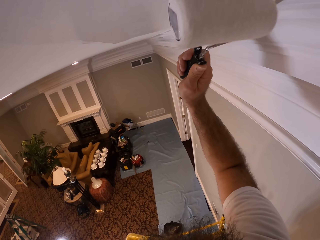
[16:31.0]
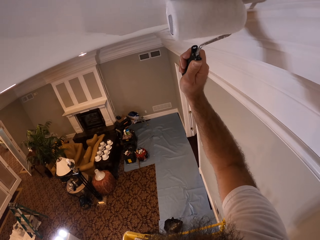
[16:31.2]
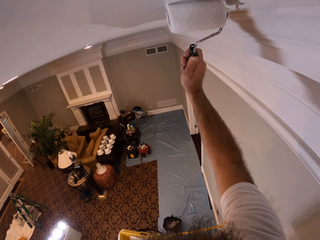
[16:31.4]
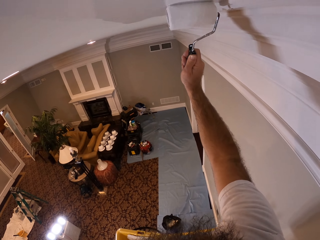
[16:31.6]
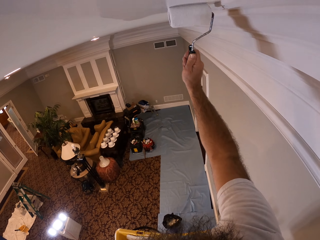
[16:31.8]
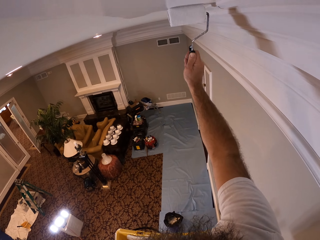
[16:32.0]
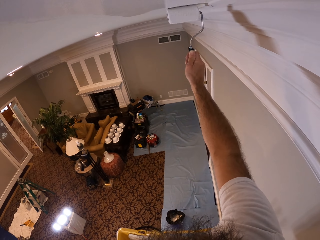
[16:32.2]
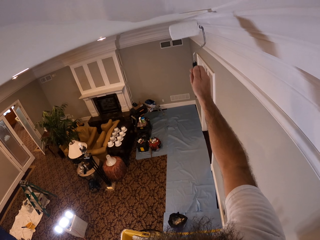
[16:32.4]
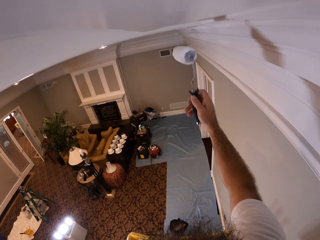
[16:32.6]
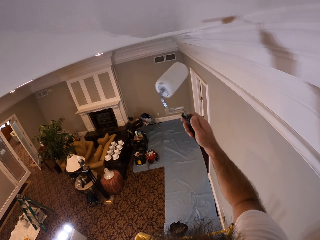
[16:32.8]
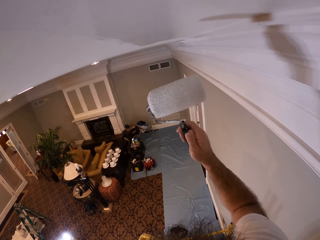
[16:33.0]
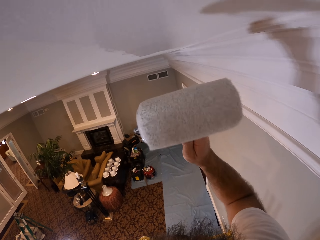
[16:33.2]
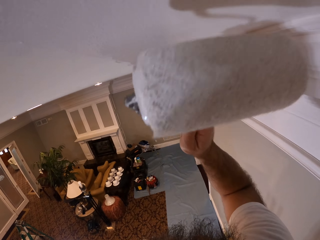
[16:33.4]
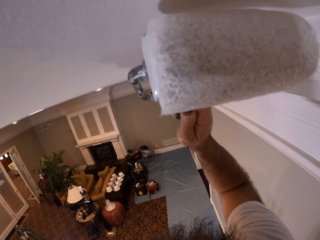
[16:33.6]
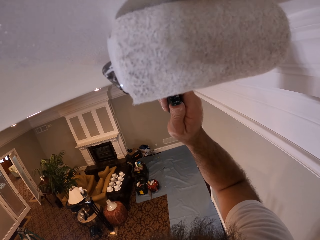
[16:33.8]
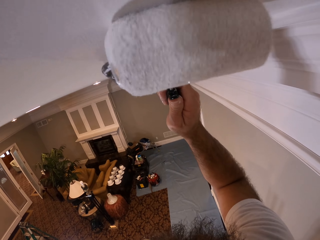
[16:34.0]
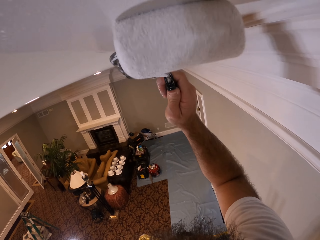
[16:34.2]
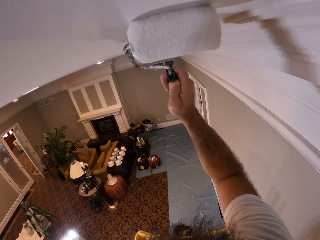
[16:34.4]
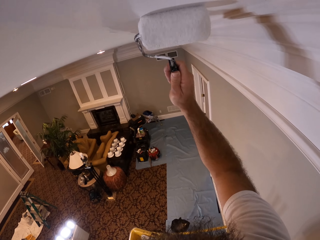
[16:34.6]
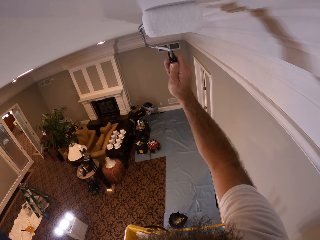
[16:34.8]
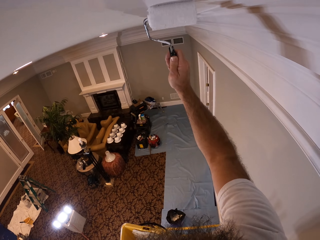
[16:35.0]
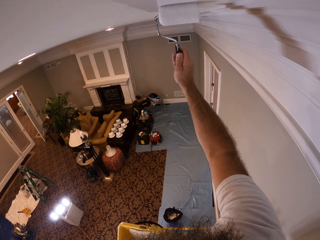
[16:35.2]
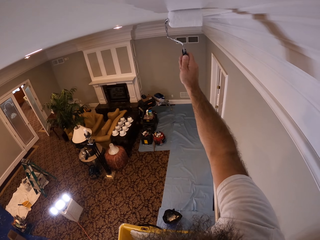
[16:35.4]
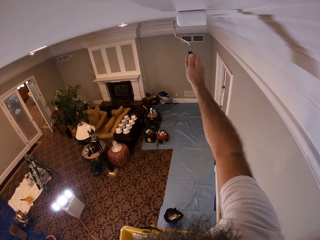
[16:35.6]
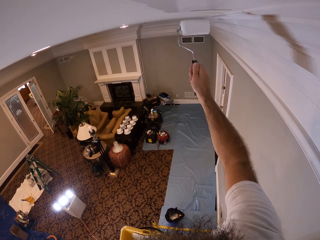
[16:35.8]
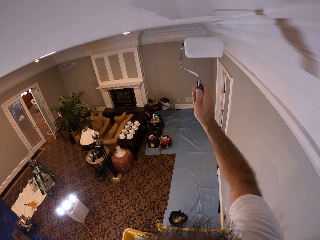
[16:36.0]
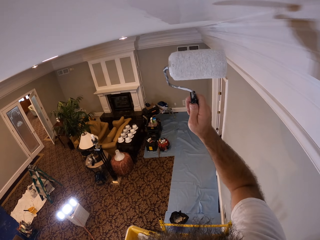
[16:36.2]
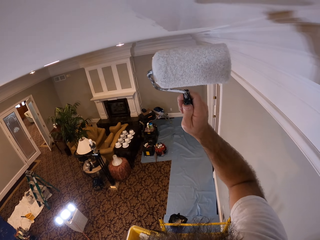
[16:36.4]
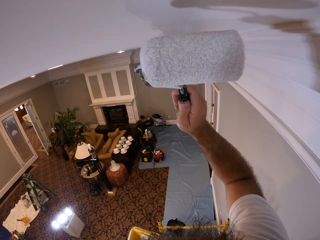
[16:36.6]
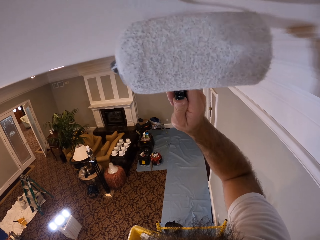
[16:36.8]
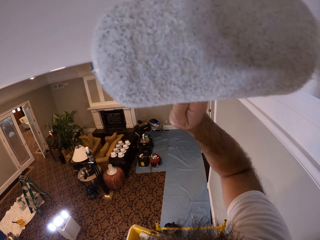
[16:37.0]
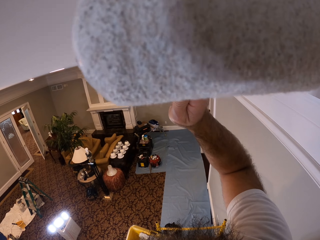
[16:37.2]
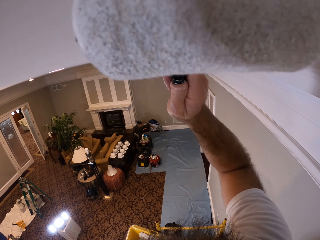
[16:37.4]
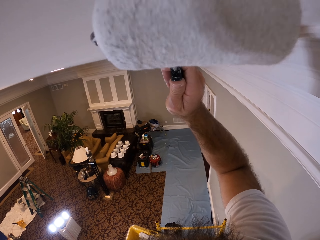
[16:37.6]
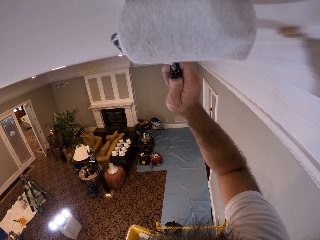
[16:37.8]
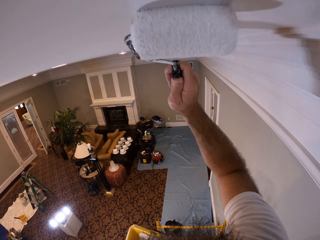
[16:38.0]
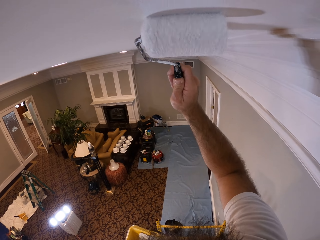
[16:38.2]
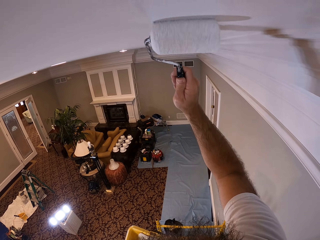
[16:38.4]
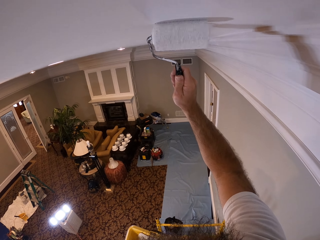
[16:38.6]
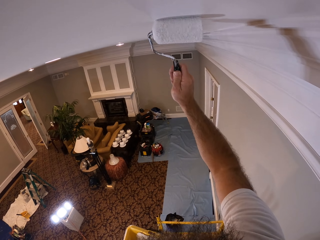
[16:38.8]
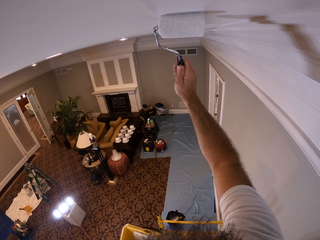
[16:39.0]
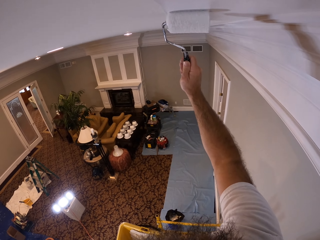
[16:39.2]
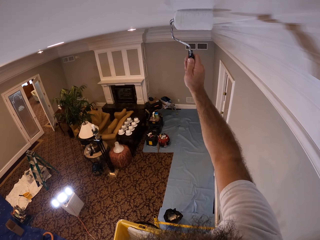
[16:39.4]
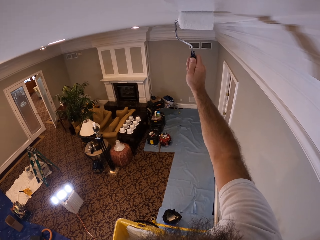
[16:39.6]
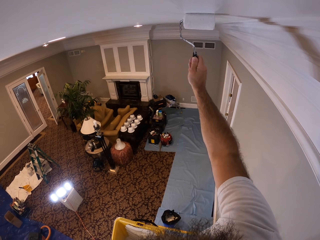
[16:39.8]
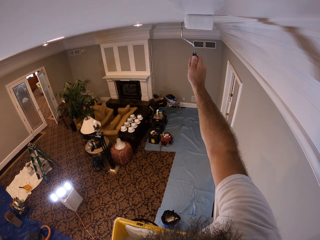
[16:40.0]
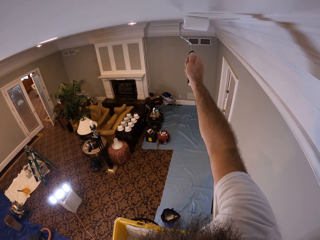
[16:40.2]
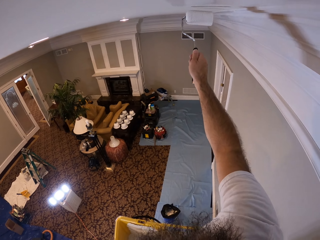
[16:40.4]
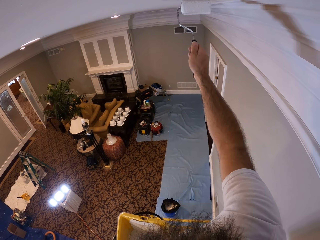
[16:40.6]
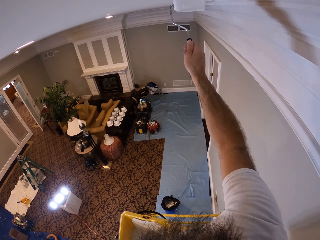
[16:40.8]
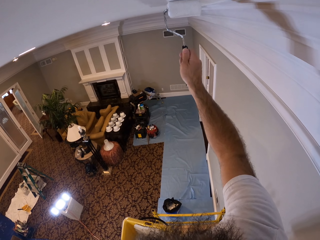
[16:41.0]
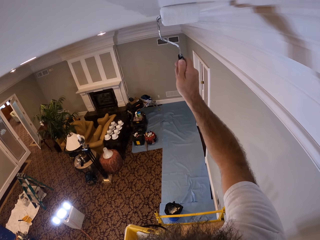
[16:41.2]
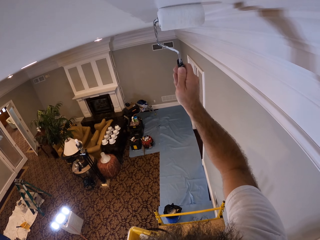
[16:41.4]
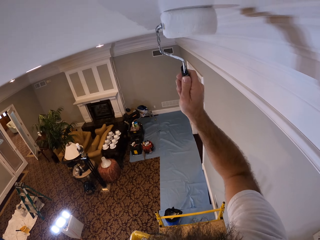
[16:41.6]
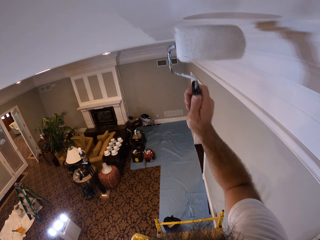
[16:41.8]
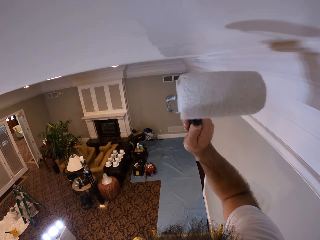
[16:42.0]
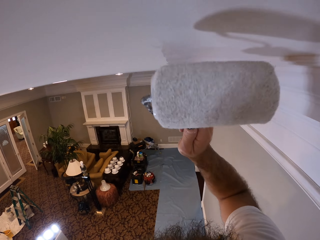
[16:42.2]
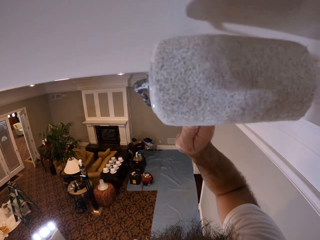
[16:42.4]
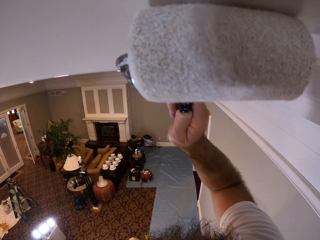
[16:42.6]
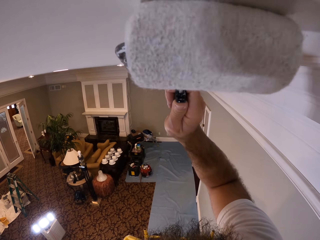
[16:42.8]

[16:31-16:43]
The camera wearer turns a paint roller.

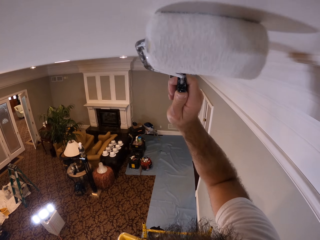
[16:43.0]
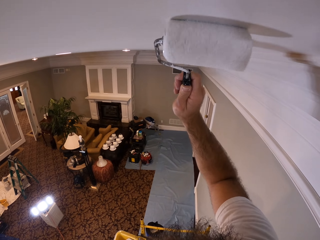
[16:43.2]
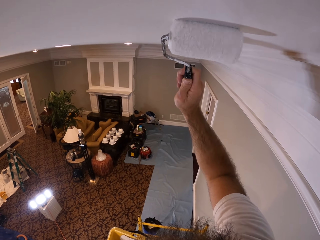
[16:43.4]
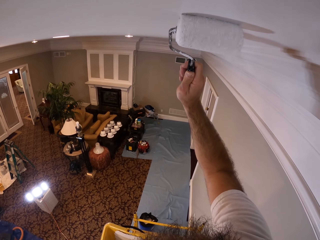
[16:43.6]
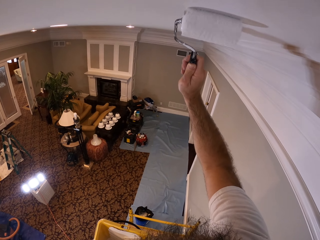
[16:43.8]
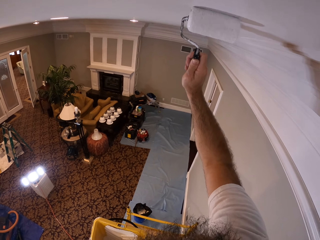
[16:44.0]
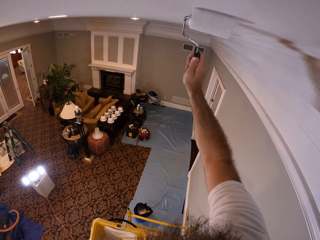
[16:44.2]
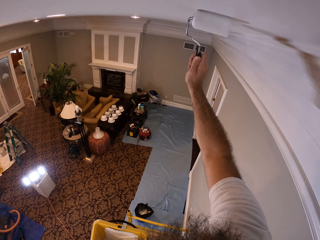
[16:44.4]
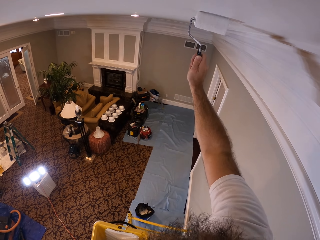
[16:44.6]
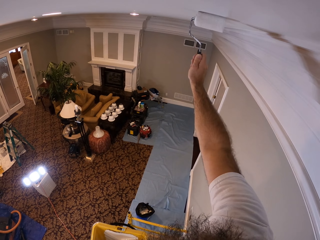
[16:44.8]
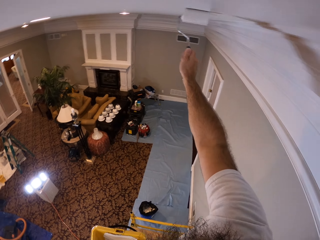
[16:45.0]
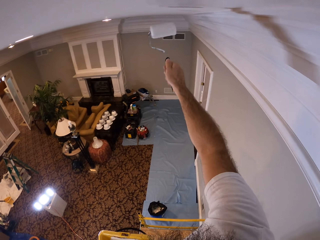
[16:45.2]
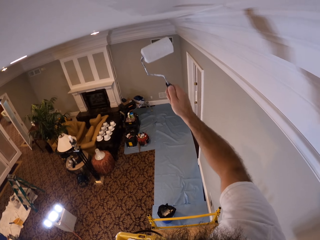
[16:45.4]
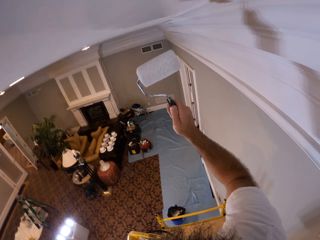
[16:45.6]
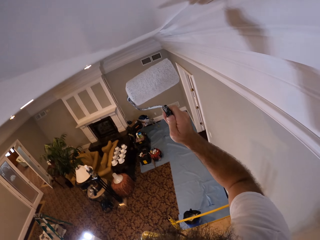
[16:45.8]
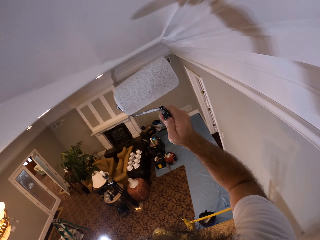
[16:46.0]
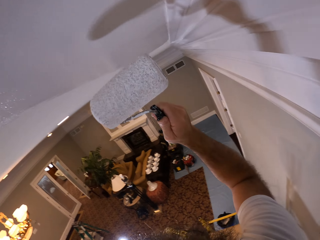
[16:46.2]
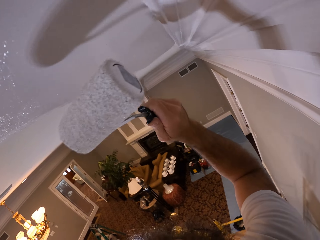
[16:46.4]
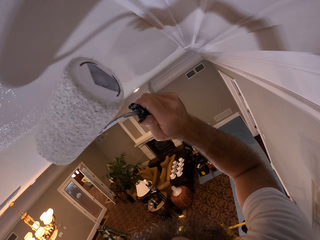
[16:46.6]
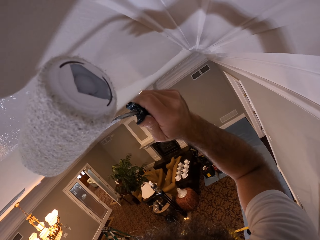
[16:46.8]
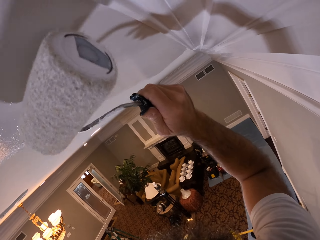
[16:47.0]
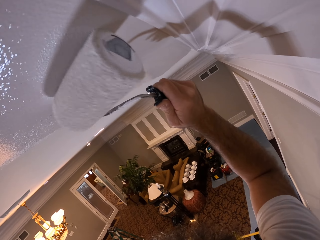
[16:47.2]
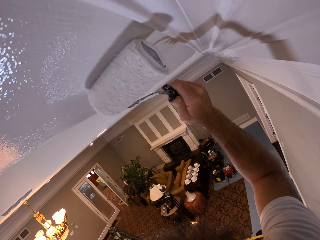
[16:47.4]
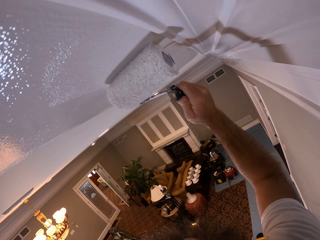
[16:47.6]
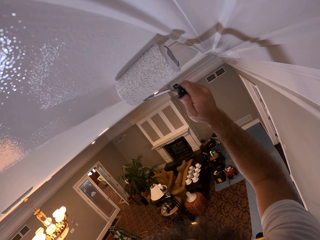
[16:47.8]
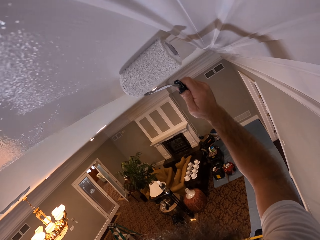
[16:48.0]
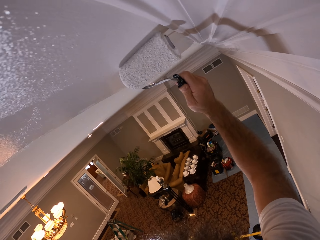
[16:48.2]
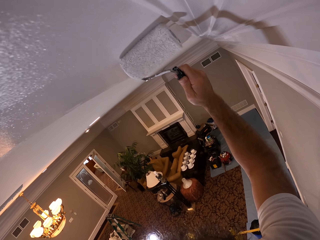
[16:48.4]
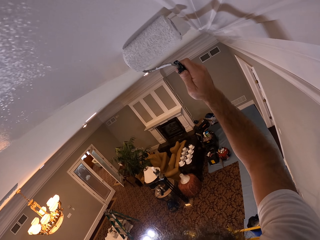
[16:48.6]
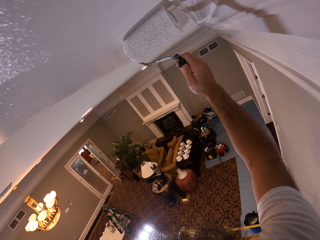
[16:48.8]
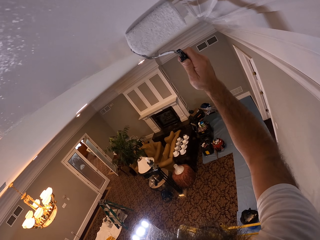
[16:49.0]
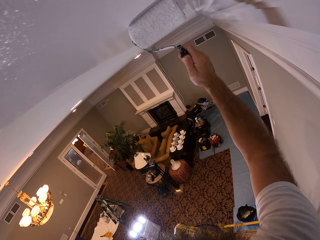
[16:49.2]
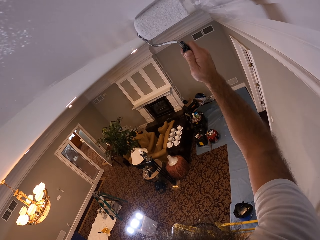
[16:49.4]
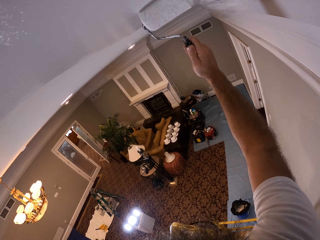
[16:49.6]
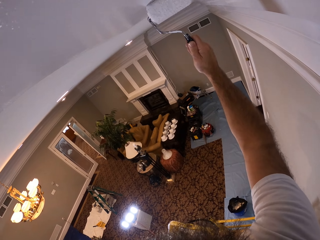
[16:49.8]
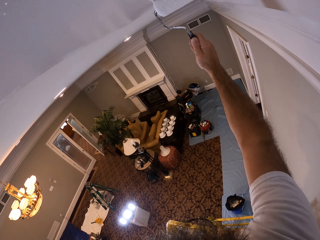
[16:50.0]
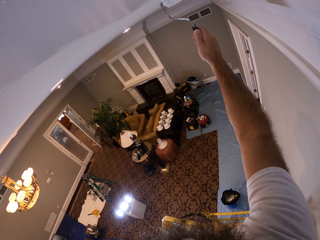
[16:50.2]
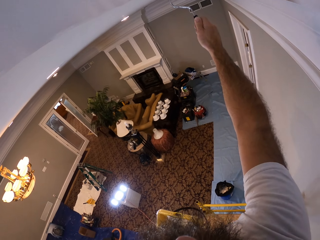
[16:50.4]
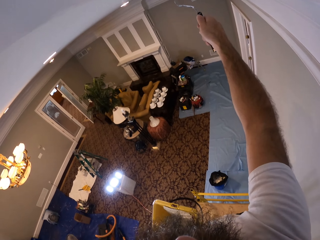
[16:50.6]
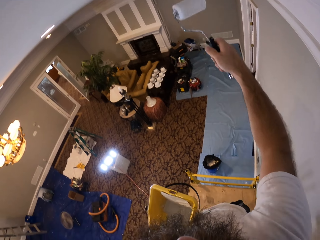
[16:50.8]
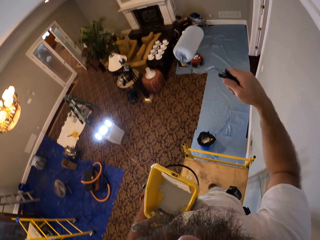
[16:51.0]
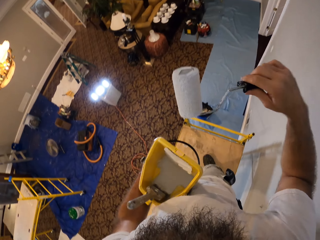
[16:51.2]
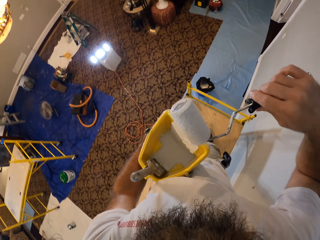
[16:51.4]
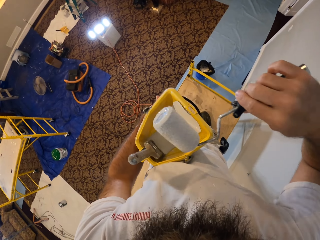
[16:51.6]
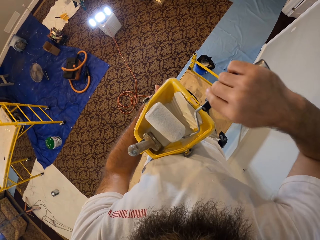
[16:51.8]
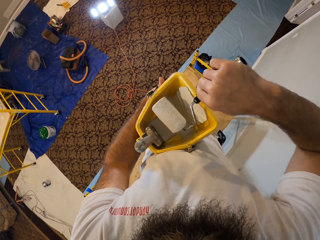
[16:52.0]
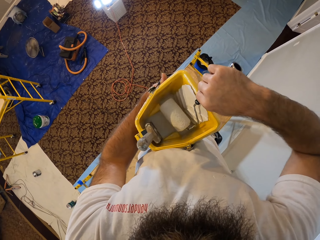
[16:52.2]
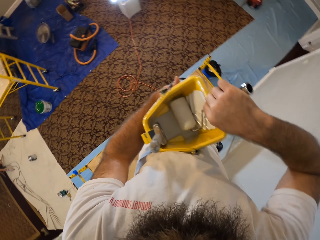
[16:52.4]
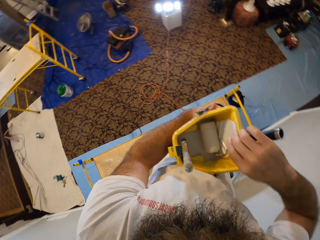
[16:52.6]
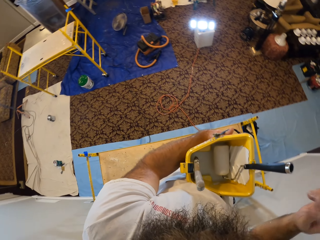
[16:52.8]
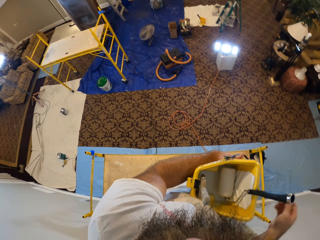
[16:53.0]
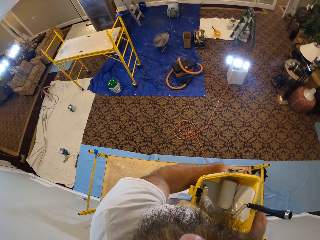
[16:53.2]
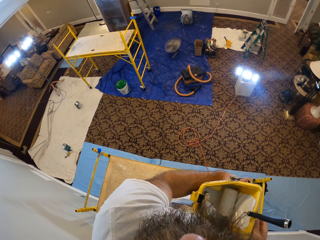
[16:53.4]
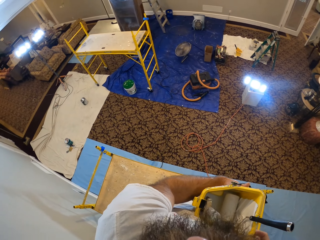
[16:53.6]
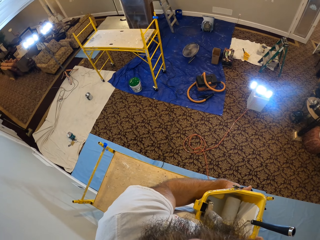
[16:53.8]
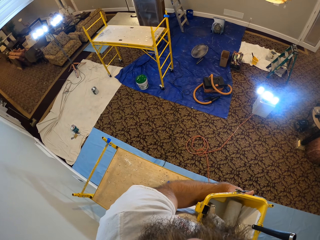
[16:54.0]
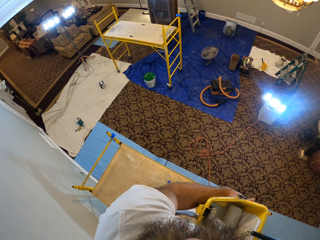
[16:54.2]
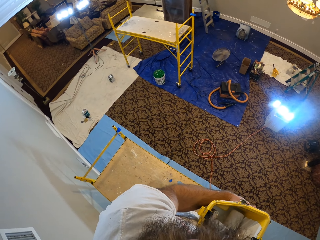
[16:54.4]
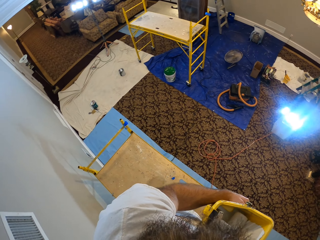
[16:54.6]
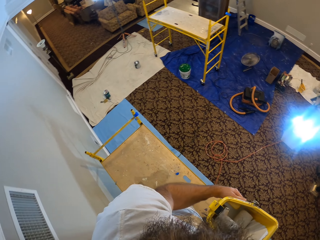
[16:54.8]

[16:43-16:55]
The camera wearer drops the paint roller in the paint bucket in his left hand.
